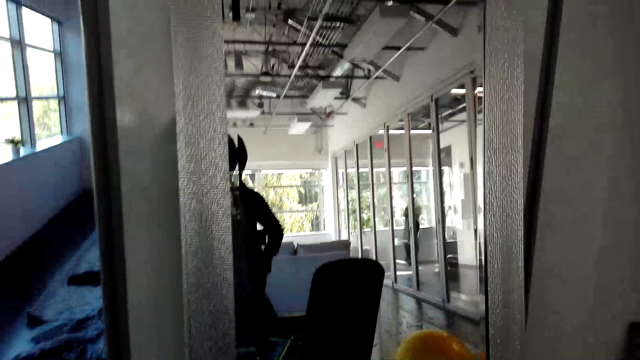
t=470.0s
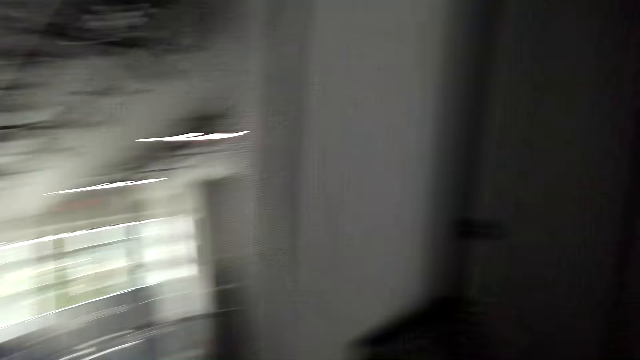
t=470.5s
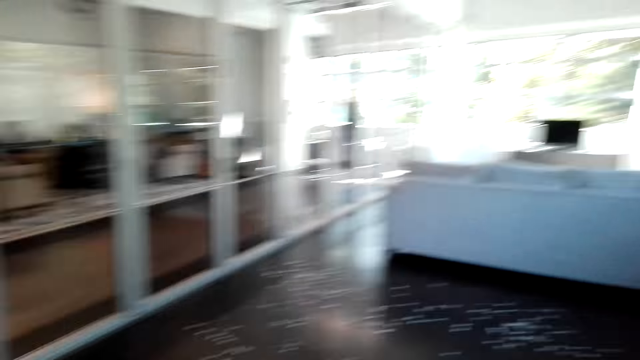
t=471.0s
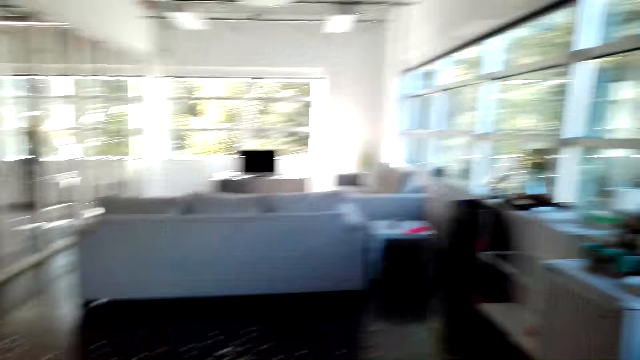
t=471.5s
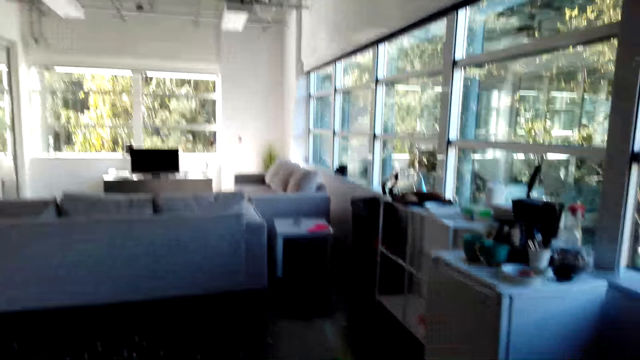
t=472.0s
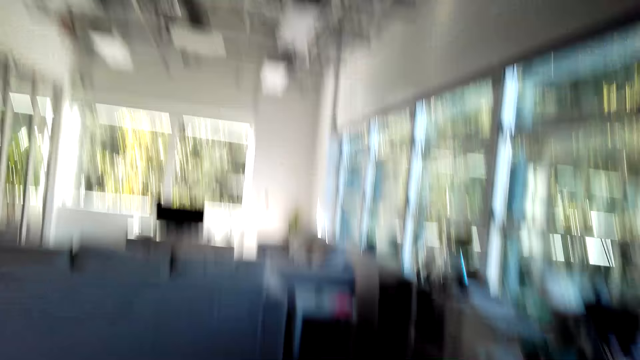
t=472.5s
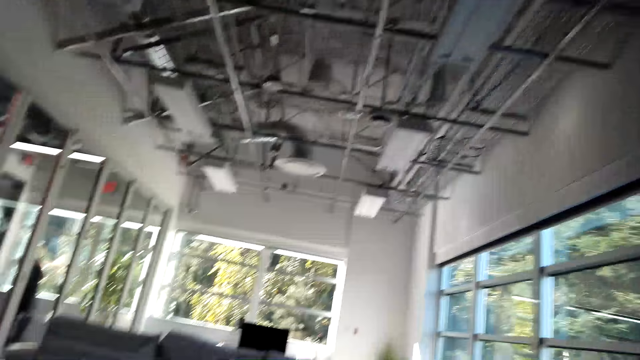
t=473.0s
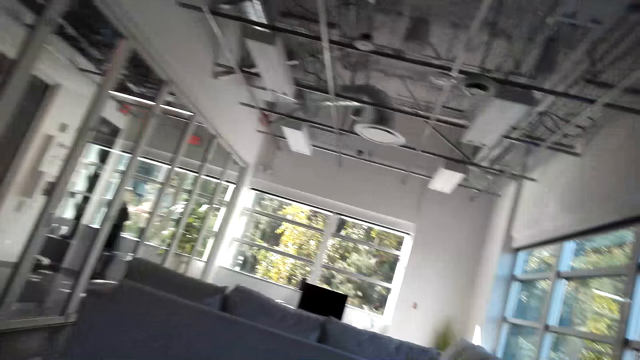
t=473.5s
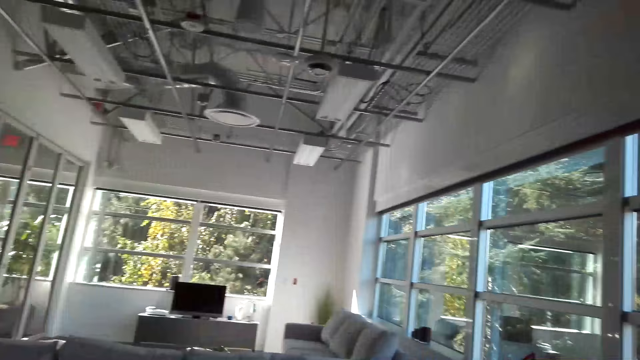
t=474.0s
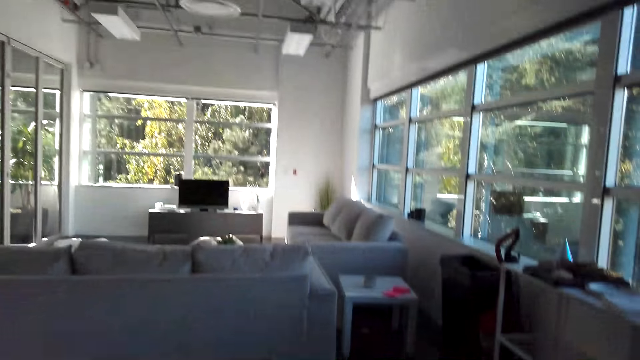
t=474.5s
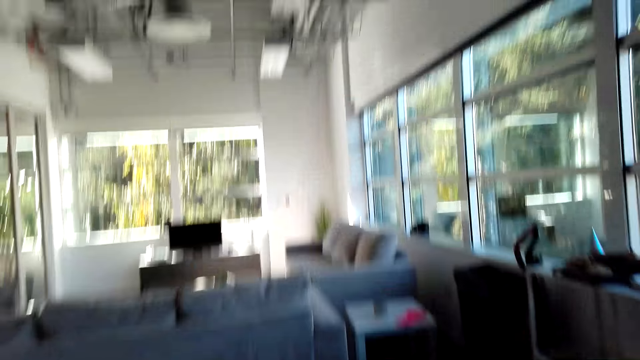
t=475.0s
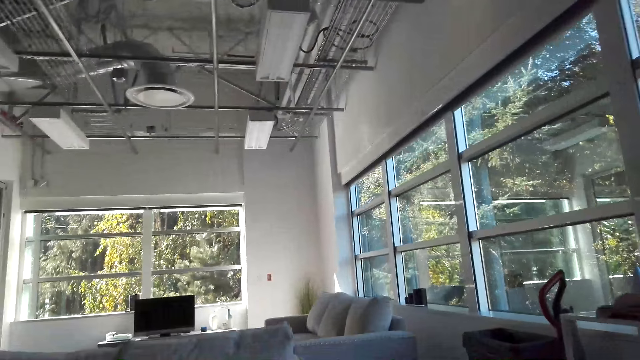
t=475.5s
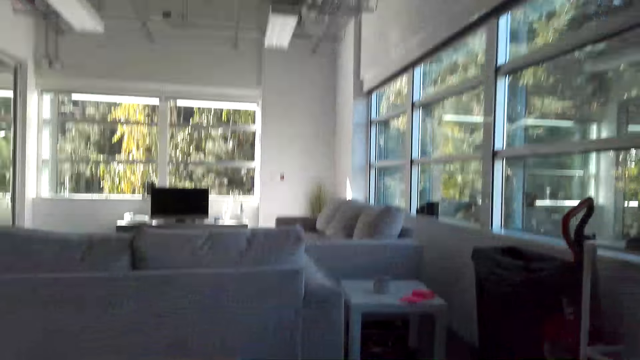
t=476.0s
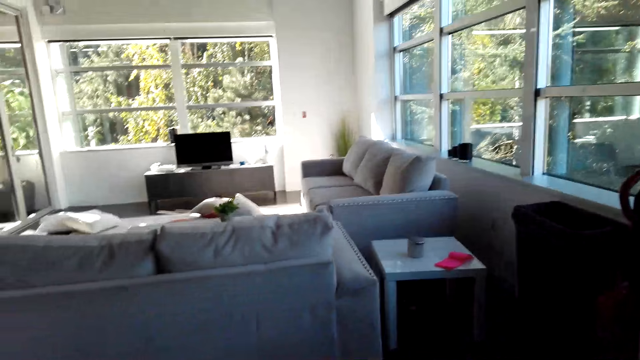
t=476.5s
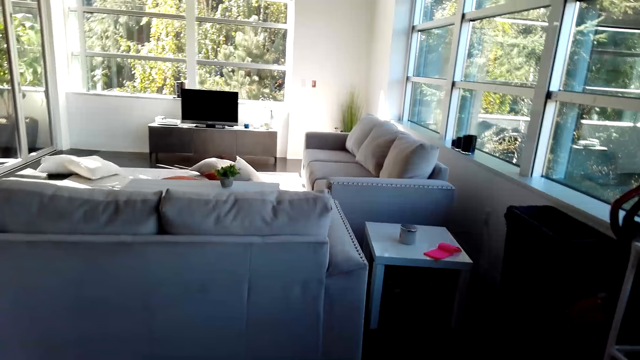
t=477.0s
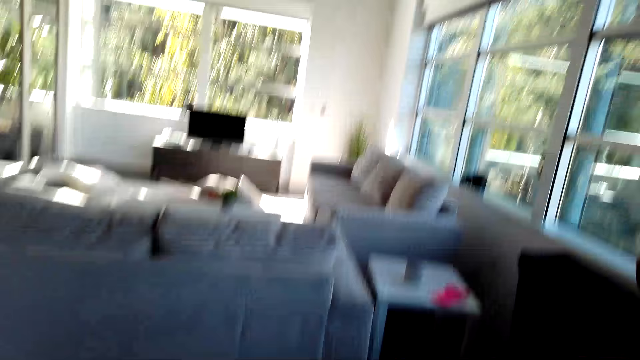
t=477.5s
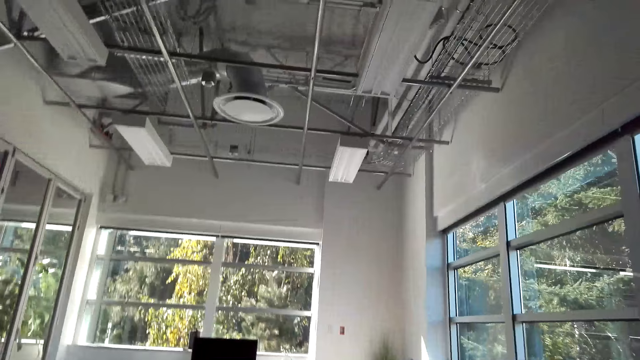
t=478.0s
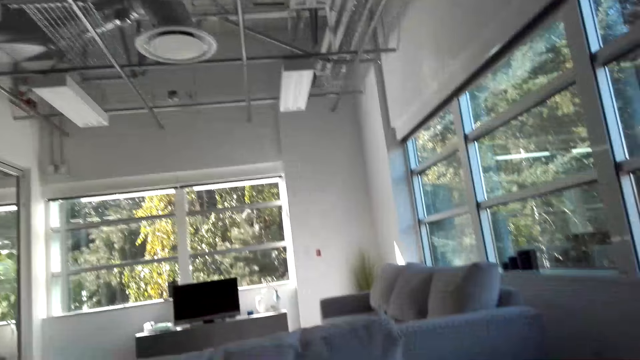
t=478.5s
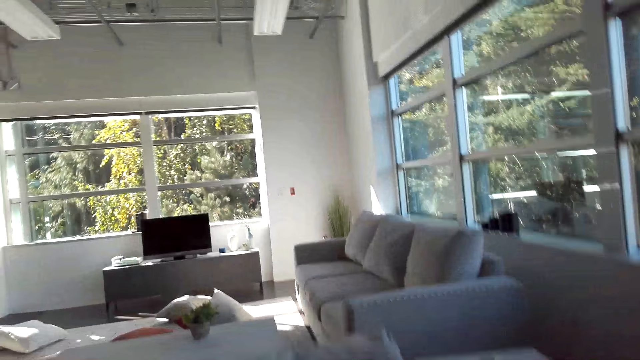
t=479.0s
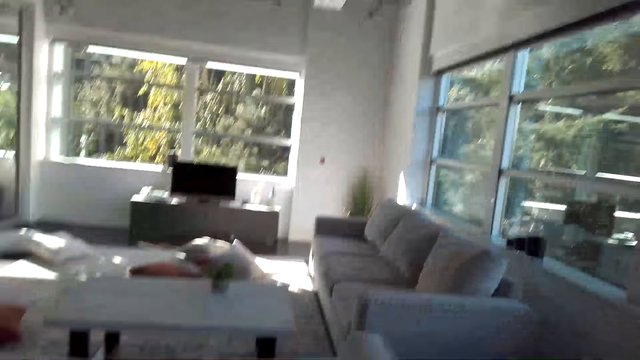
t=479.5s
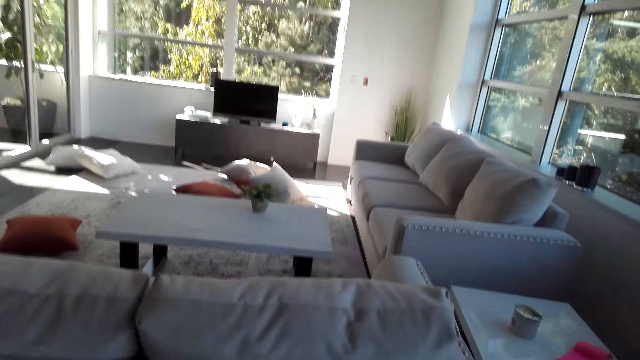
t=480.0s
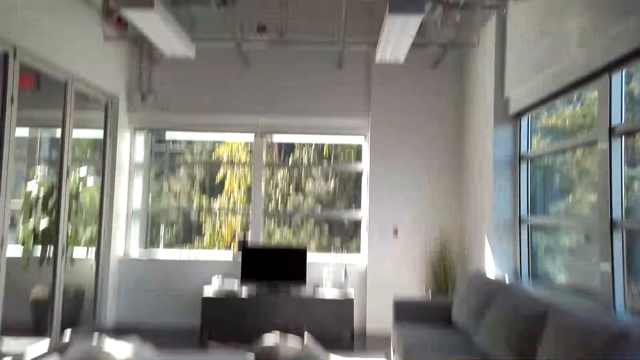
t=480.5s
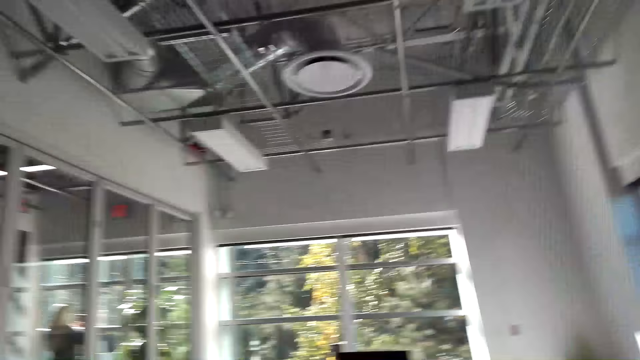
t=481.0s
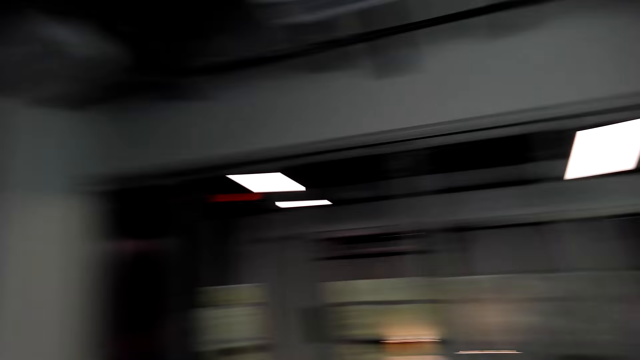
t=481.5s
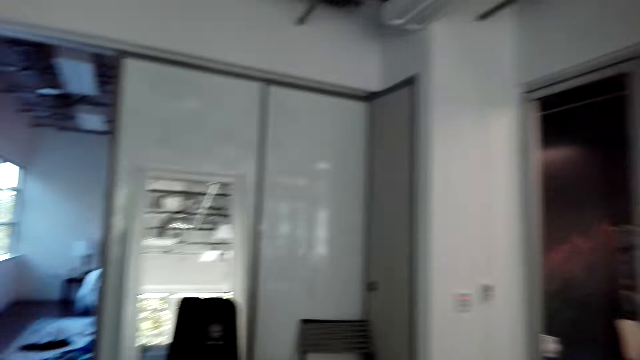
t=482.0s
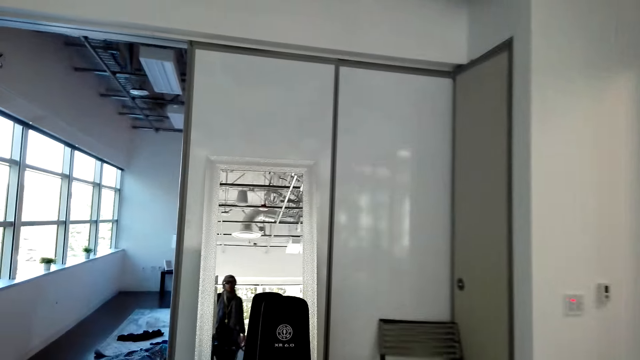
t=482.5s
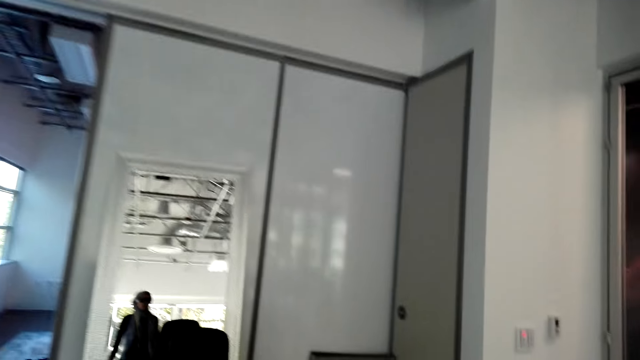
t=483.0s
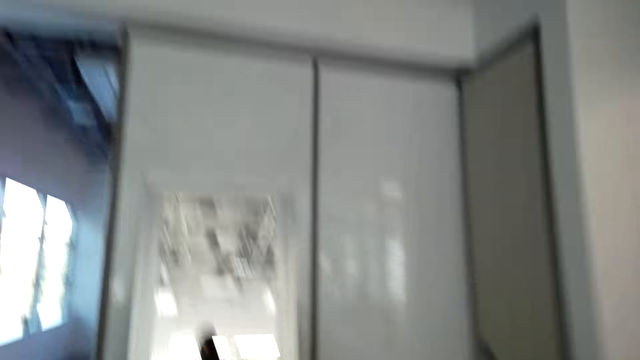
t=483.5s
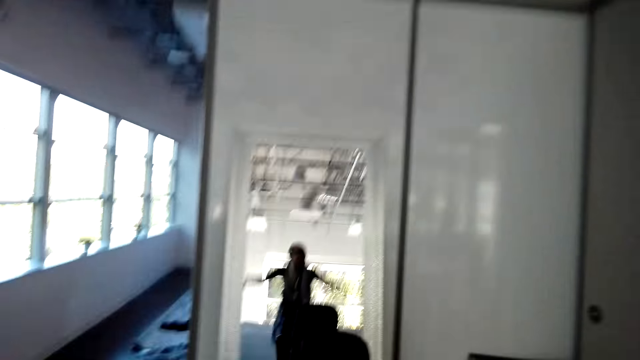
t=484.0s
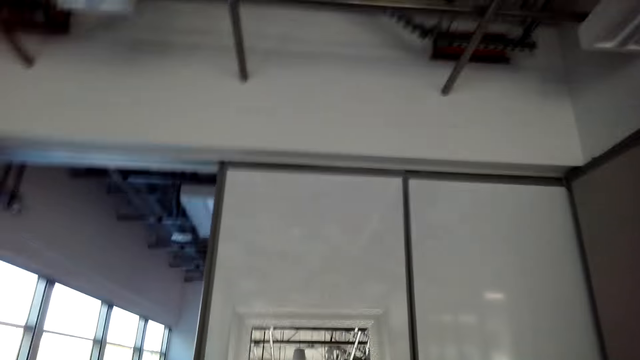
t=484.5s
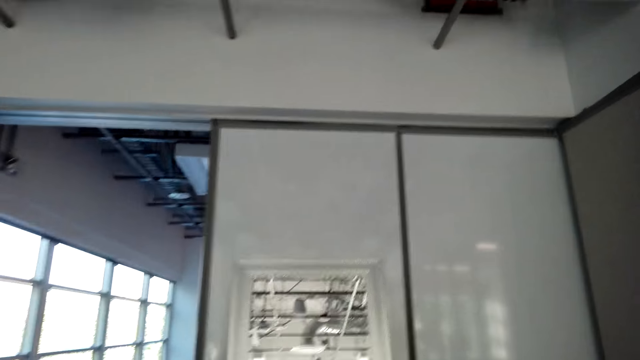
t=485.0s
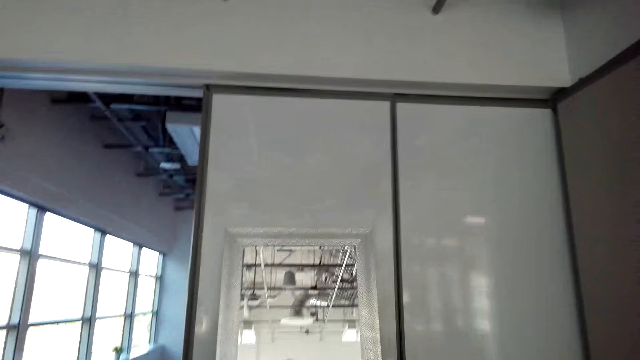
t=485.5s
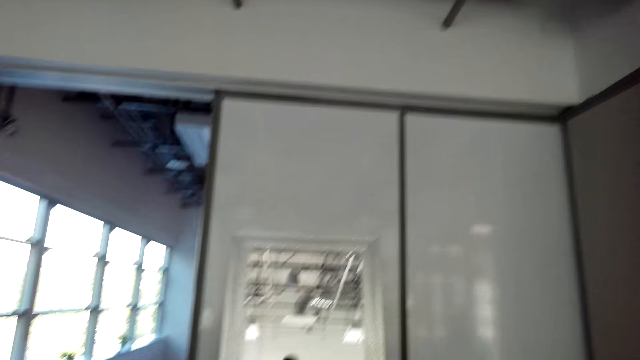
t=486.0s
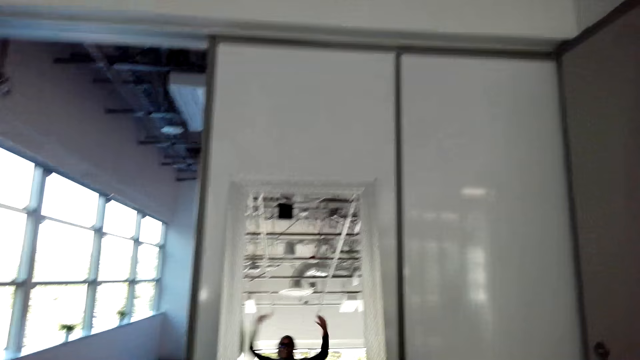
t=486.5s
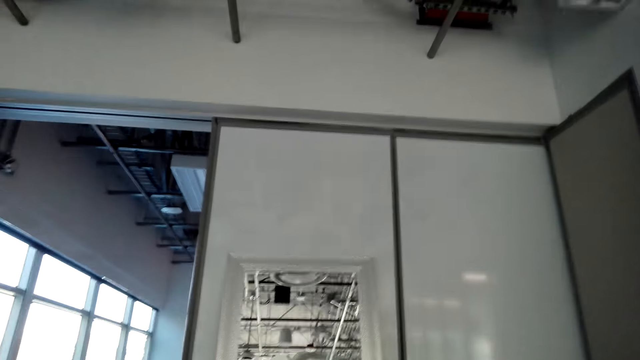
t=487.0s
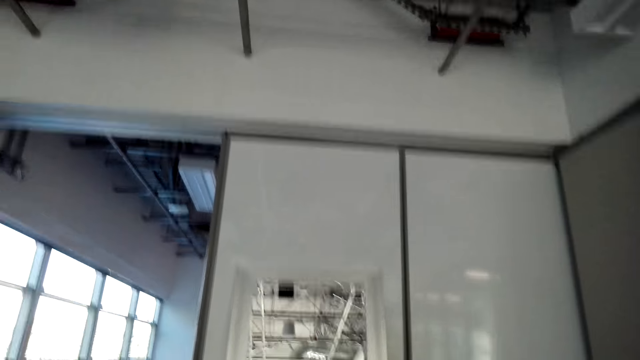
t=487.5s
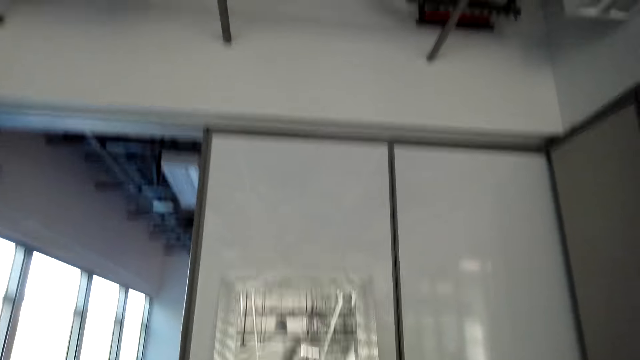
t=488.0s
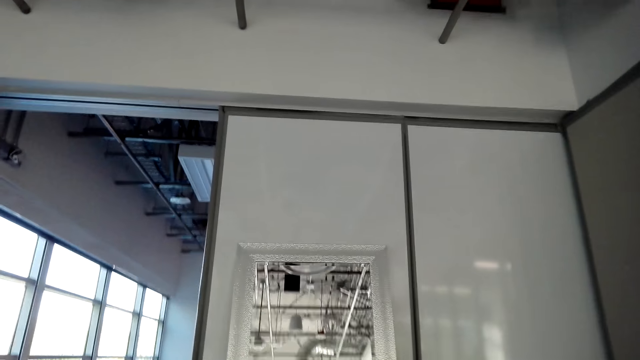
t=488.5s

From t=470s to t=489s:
The camera wearer turns around. They move towards the sitting room. They jump up.
